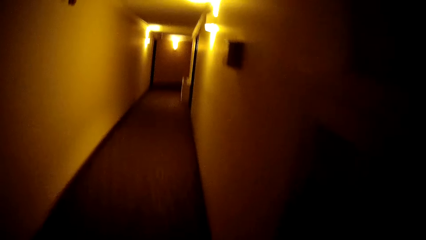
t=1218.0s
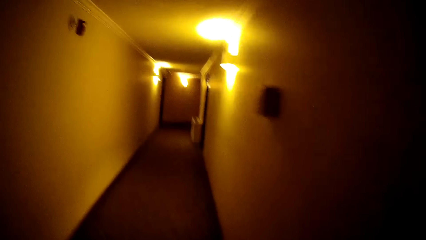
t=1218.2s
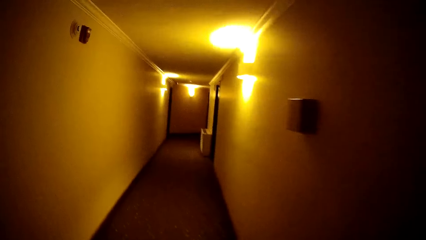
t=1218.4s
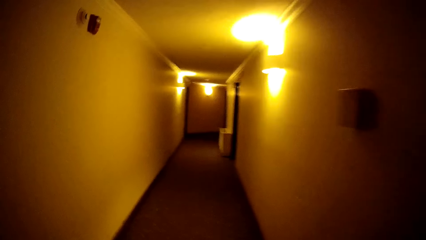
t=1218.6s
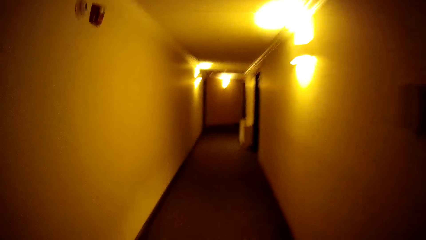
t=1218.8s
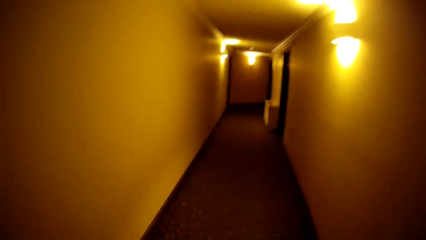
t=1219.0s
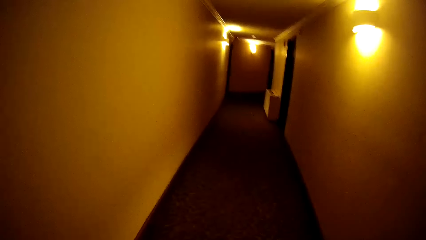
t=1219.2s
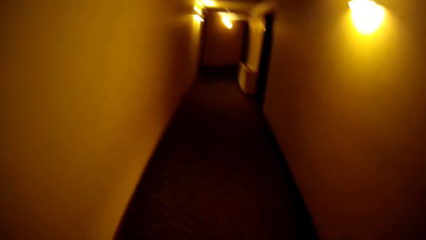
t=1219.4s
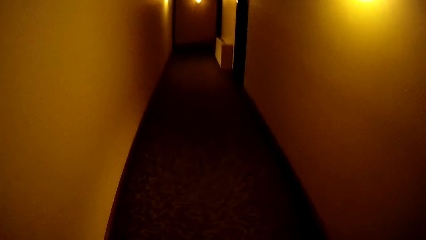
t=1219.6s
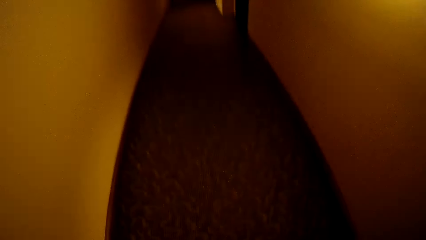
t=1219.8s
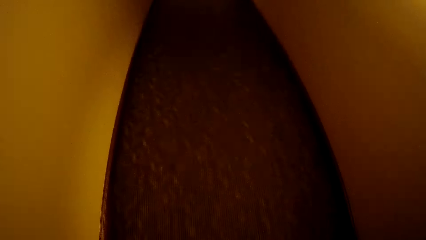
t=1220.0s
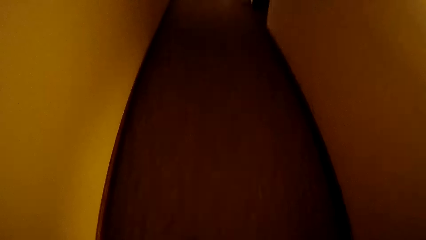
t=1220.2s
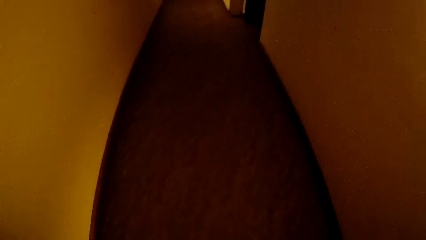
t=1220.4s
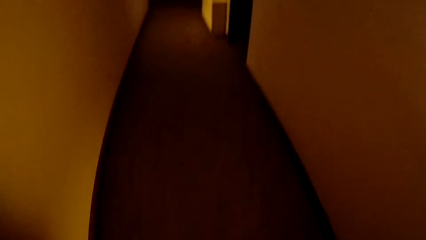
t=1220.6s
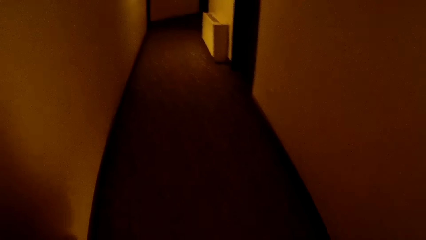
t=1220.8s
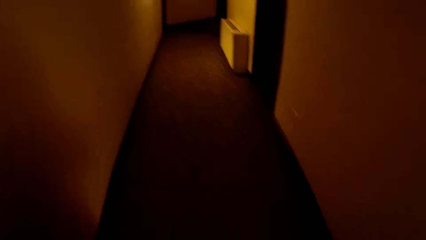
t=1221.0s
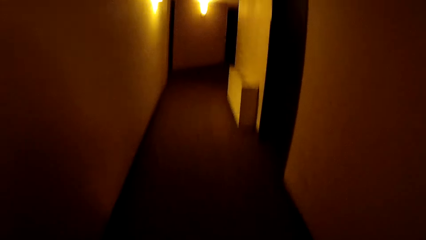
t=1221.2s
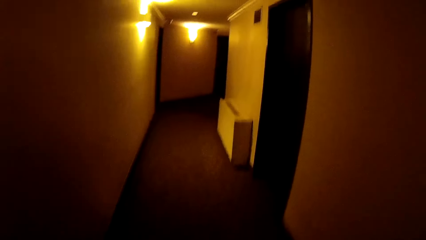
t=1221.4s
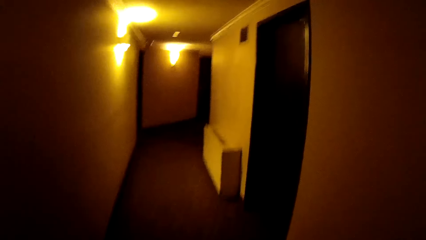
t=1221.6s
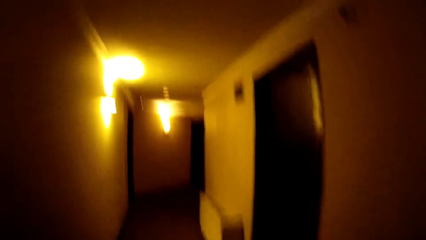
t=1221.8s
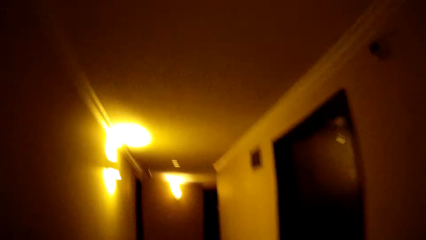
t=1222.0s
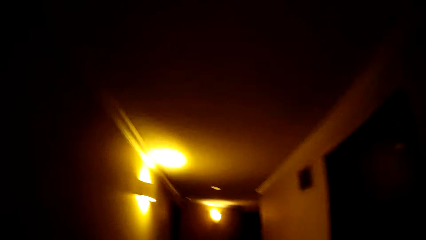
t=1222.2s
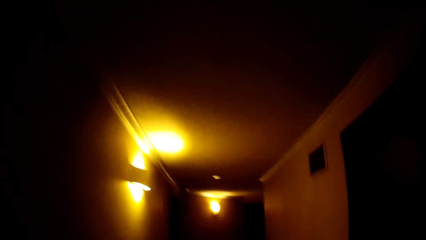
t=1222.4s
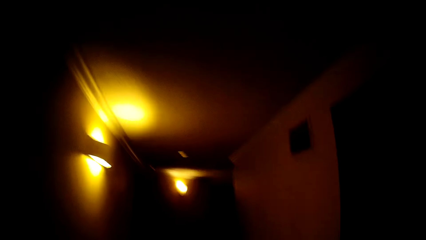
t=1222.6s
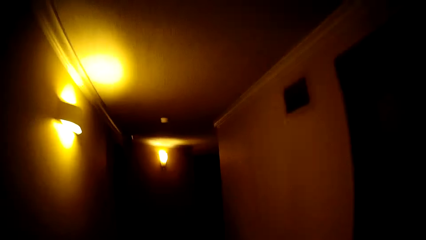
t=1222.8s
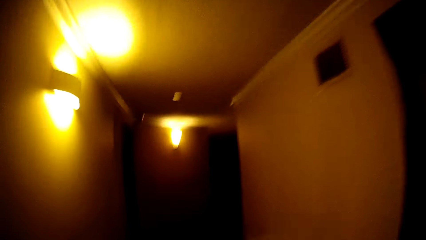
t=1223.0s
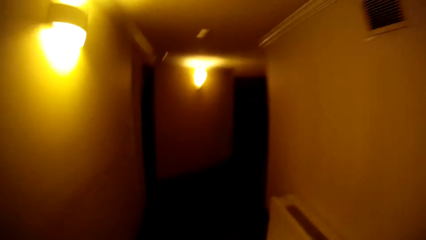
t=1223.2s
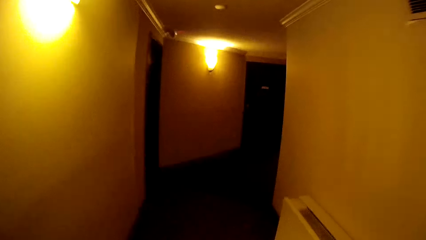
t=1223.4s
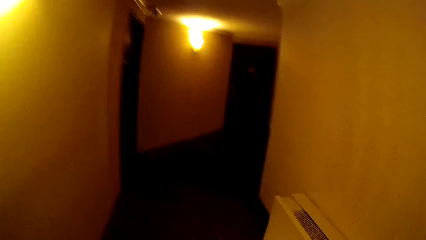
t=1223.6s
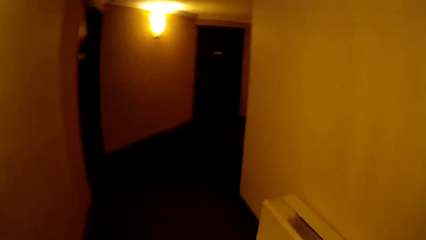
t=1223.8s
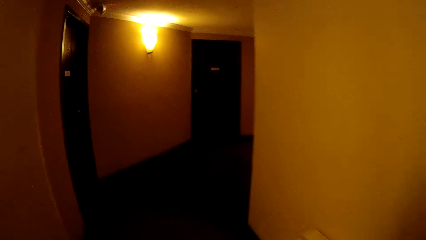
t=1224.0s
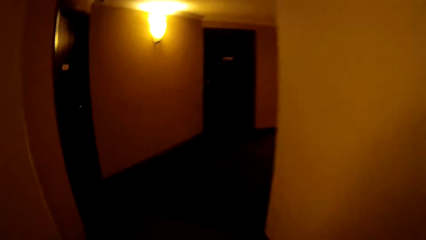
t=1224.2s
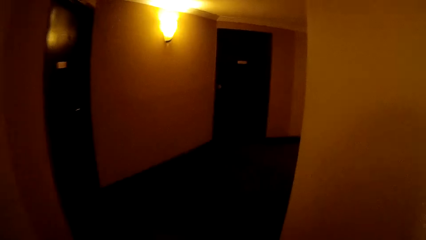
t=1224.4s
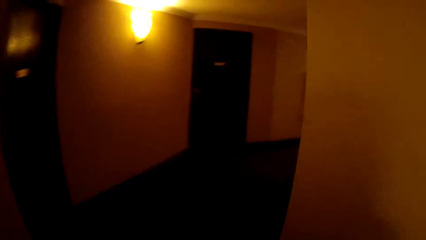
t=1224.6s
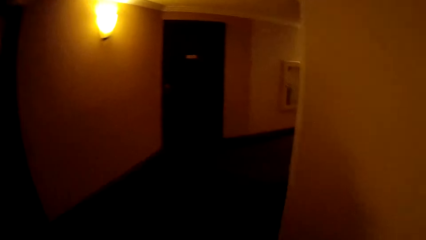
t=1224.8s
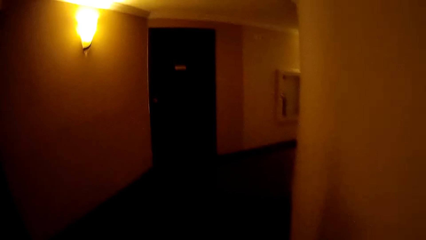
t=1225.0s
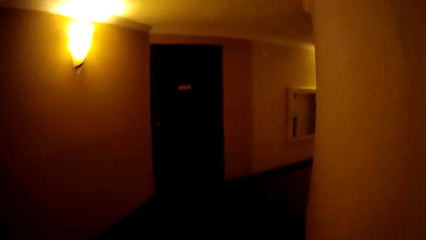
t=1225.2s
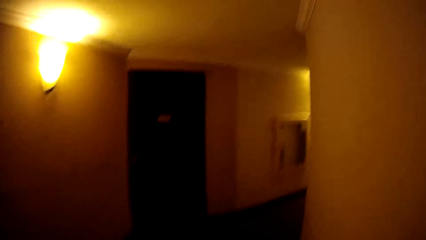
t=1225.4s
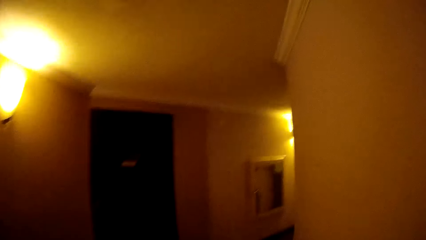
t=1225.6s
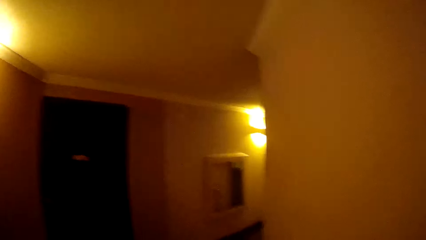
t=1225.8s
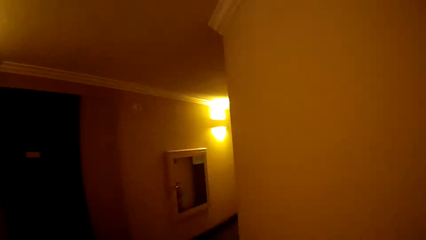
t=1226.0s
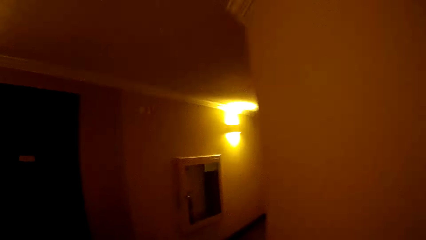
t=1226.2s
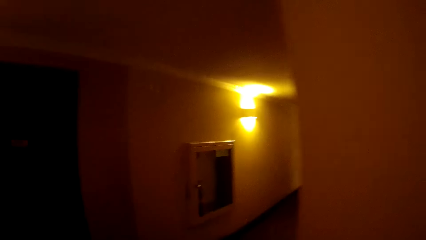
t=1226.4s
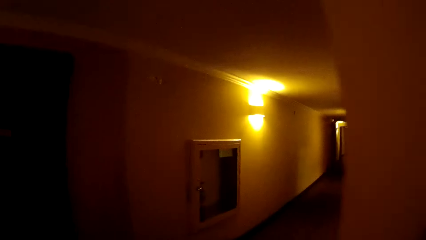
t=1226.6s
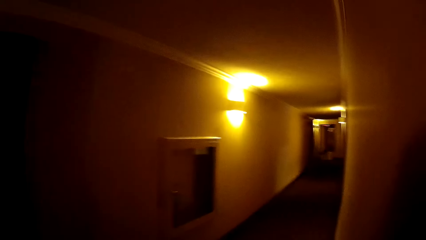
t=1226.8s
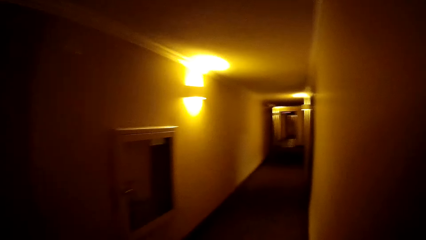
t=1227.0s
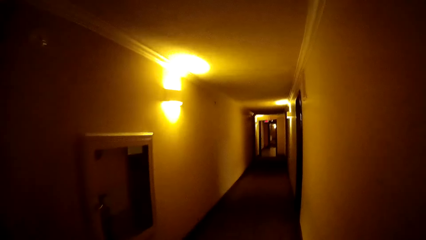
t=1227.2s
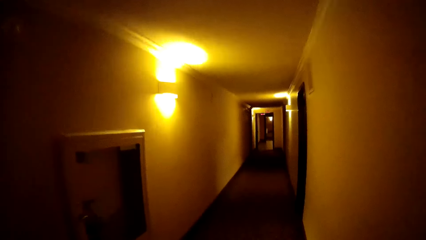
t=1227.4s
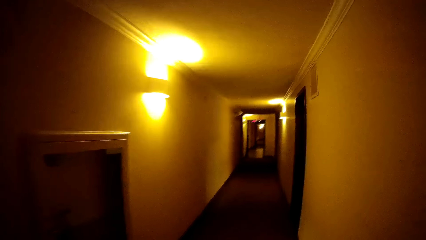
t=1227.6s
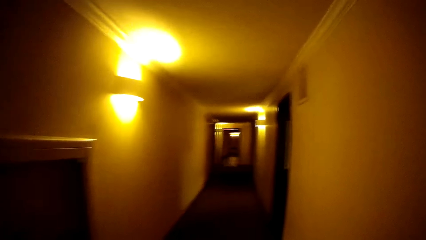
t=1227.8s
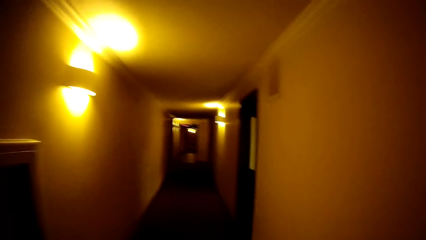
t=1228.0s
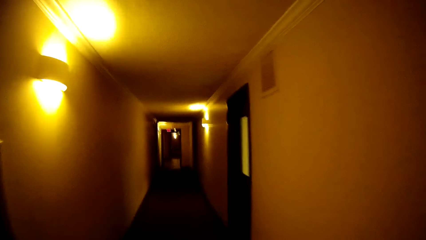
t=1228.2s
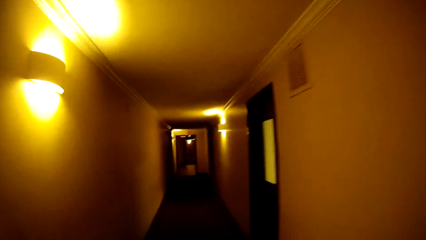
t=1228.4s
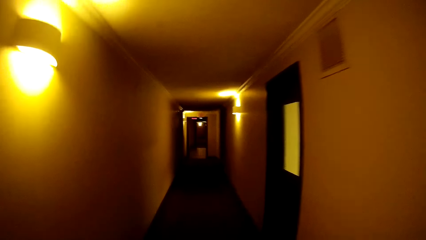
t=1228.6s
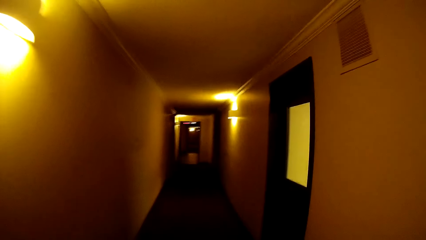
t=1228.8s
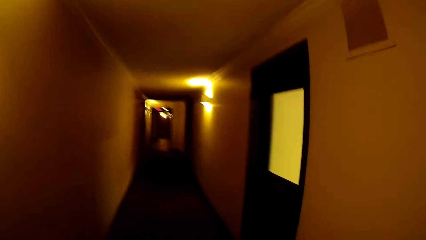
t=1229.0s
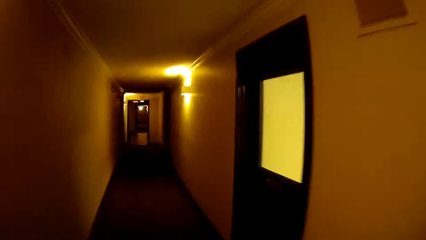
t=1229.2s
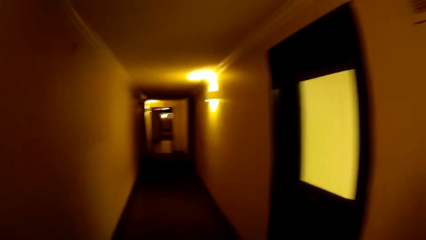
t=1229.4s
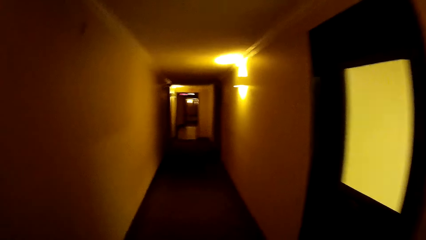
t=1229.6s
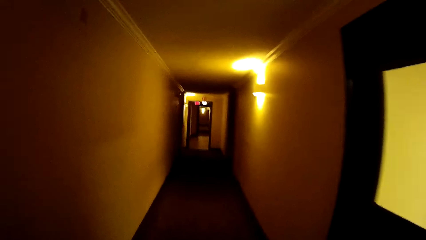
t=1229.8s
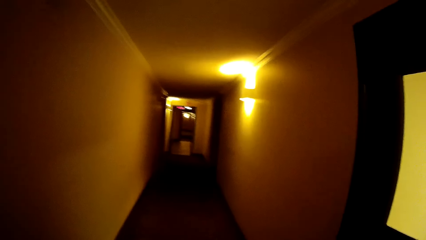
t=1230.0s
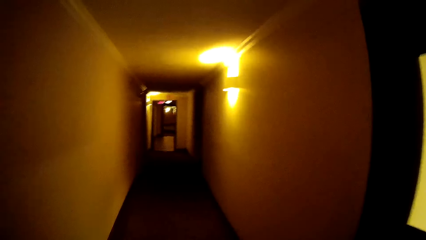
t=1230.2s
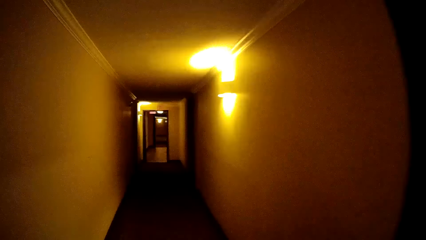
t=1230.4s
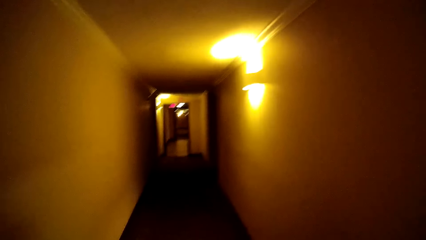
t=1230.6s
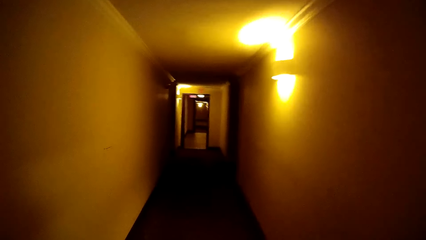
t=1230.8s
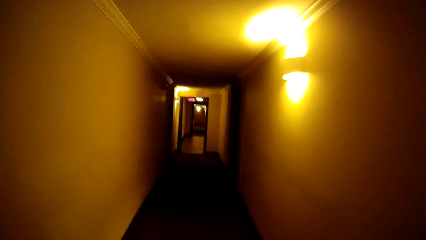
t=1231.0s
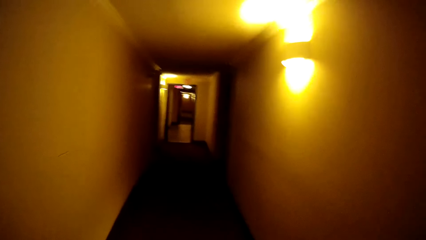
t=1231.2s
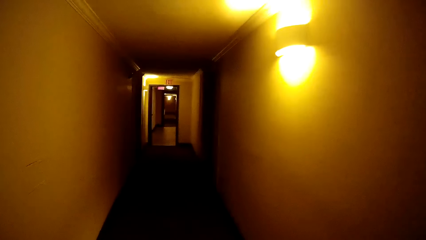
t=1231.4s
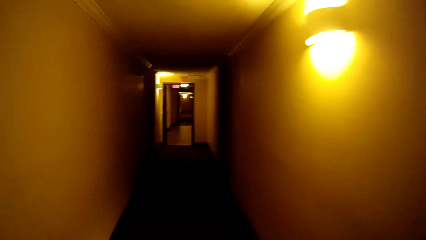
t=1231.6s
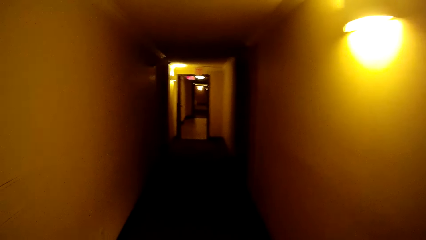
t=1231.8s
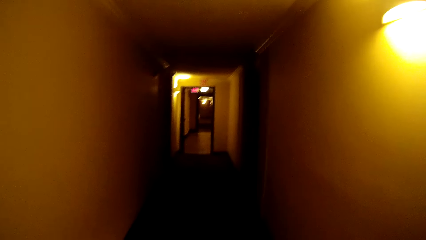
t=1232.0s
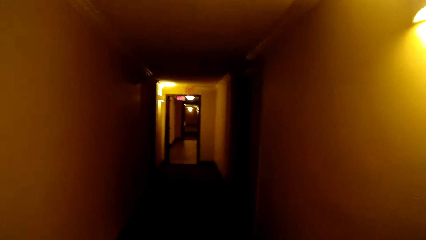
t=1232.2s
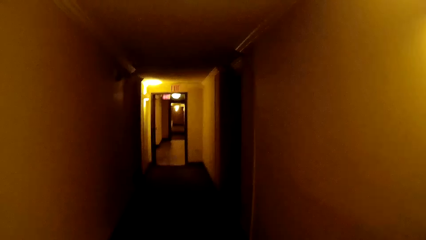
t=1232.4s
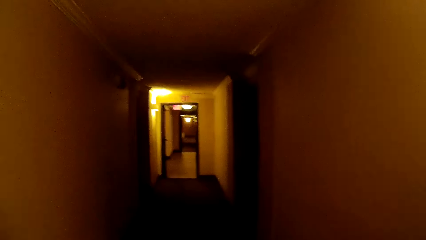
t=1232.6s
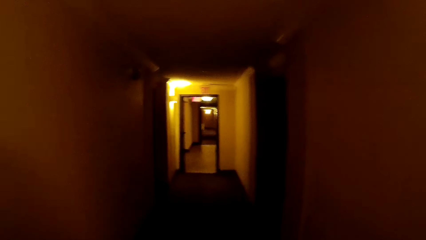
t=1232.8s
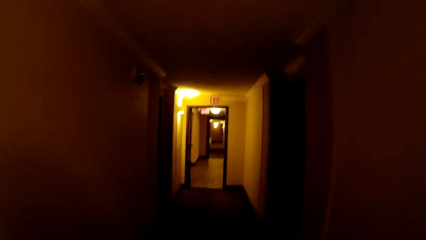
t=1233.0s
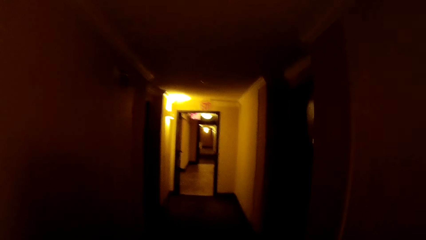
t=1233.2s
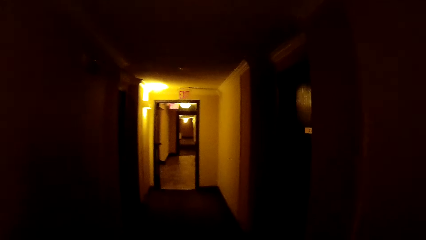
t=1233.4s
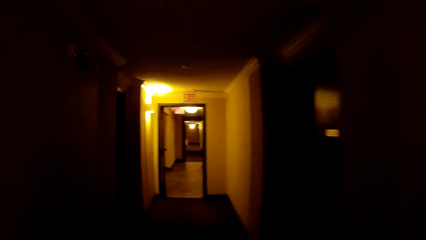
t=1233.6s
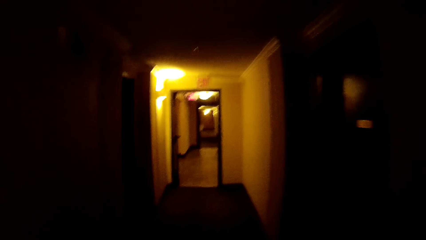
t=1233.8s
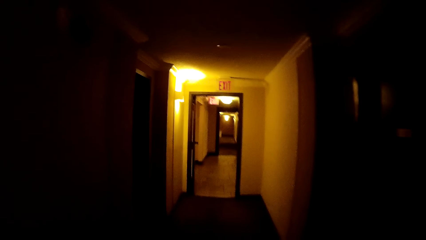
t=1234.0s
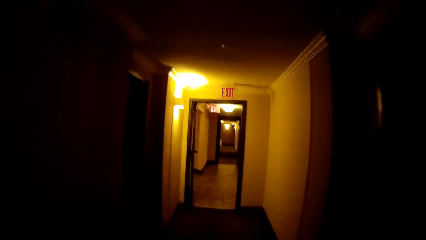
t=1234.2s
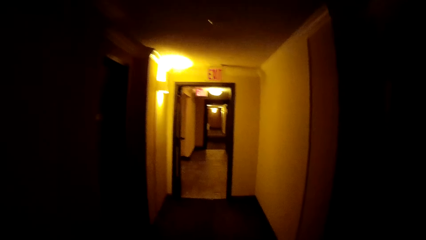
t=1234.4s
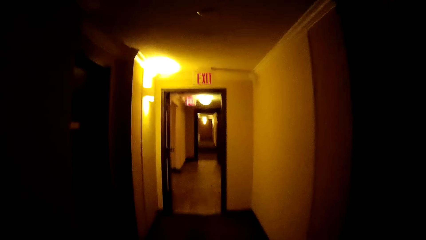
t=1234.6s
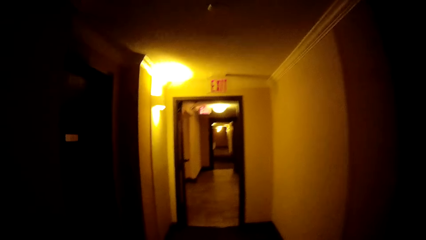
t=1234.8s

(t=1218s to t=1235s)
The camera wearer walks. They walk again.
